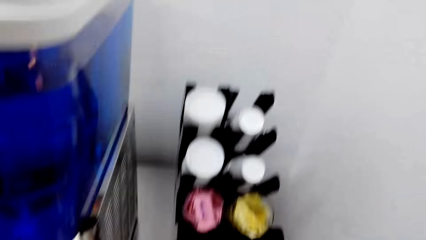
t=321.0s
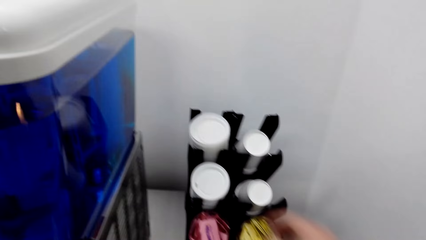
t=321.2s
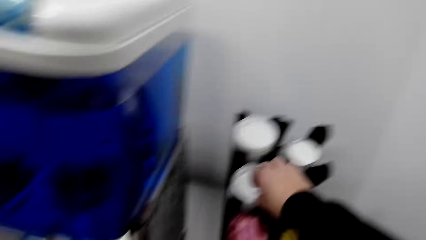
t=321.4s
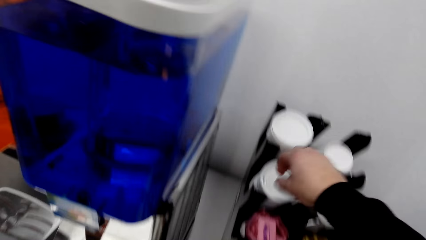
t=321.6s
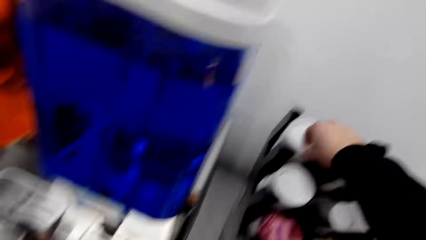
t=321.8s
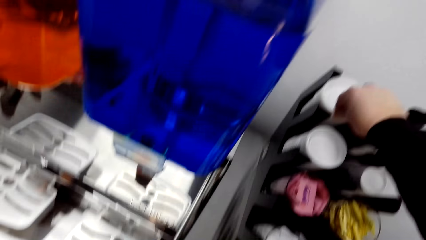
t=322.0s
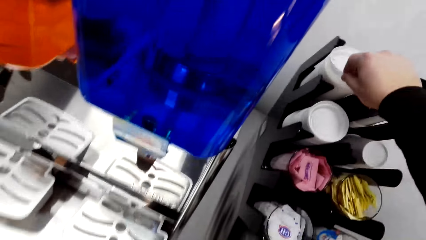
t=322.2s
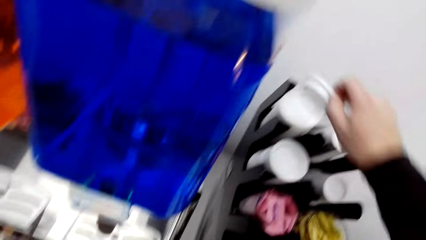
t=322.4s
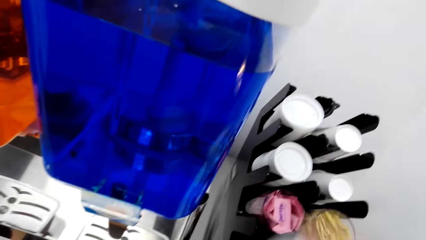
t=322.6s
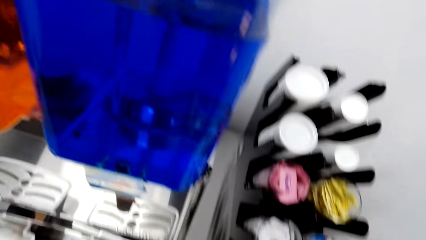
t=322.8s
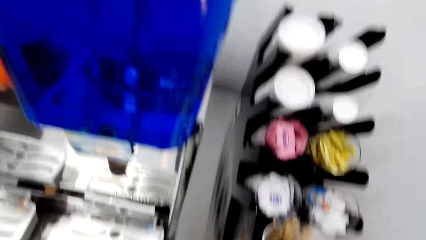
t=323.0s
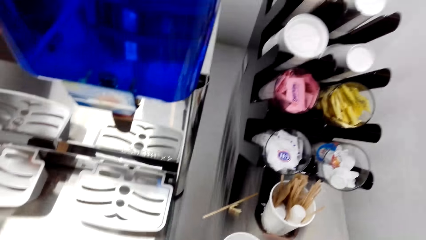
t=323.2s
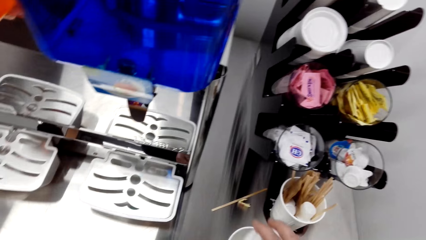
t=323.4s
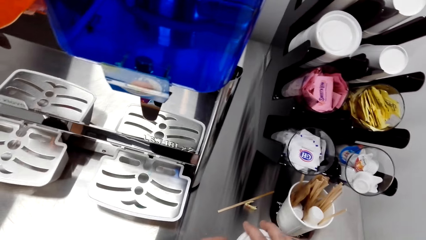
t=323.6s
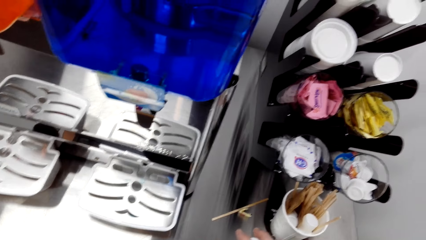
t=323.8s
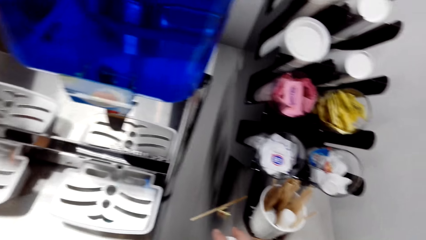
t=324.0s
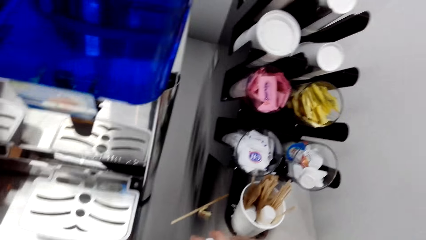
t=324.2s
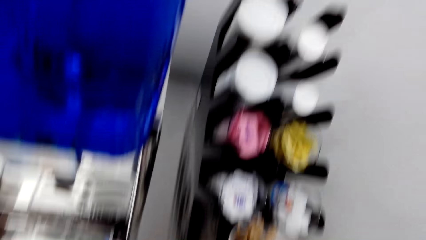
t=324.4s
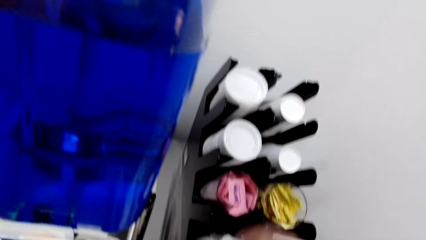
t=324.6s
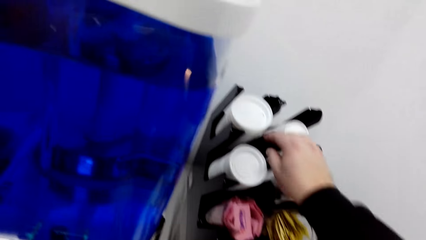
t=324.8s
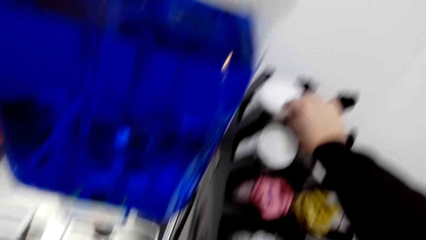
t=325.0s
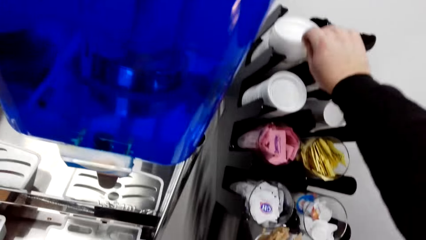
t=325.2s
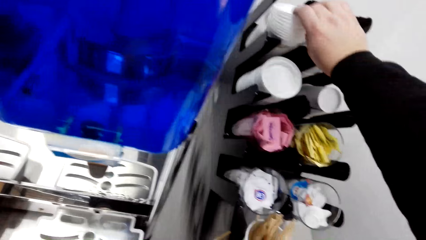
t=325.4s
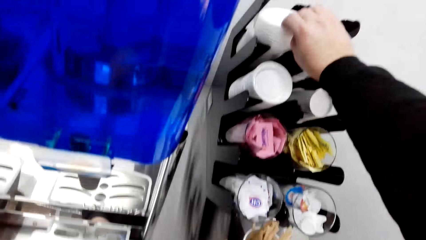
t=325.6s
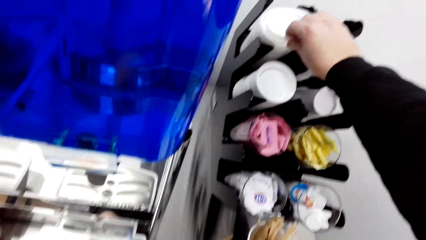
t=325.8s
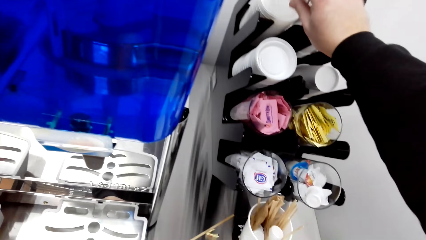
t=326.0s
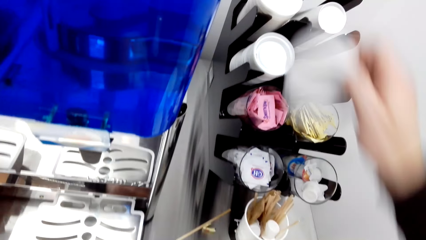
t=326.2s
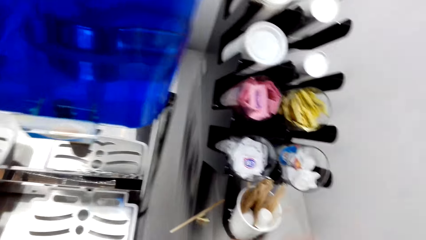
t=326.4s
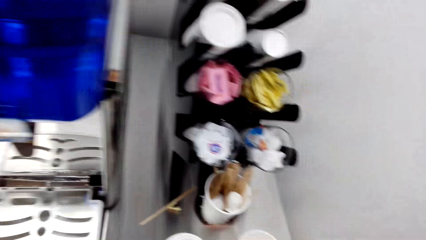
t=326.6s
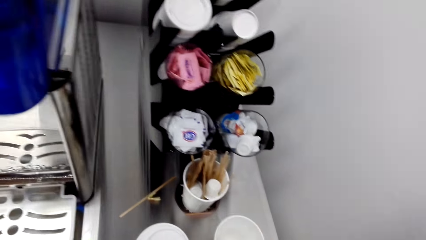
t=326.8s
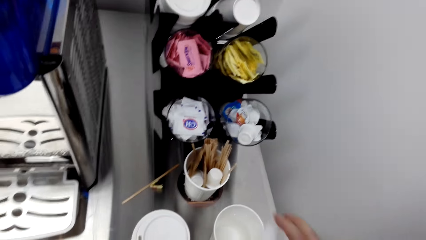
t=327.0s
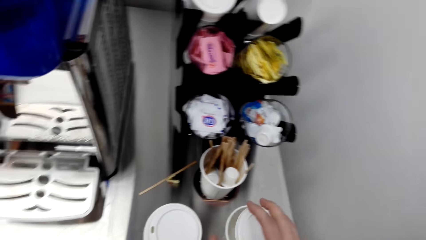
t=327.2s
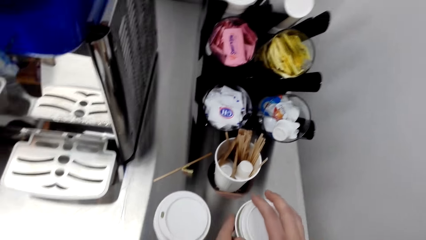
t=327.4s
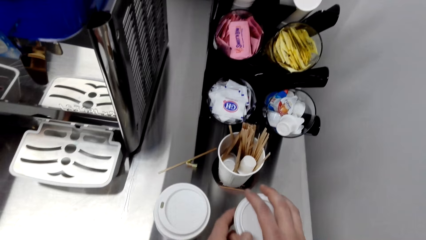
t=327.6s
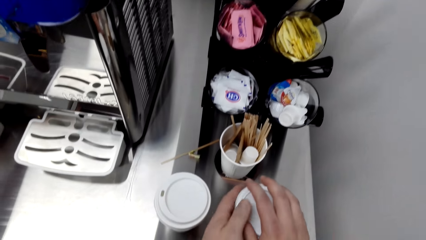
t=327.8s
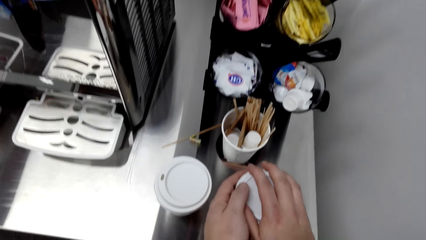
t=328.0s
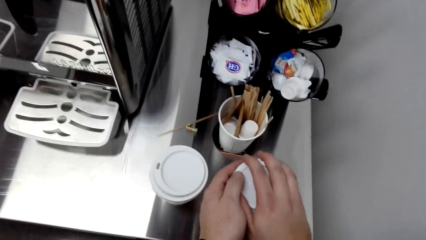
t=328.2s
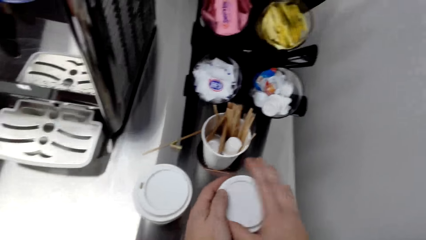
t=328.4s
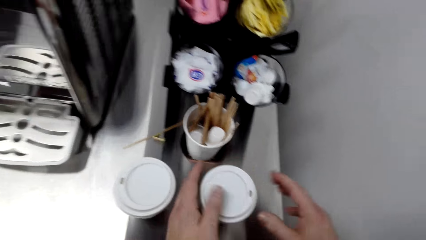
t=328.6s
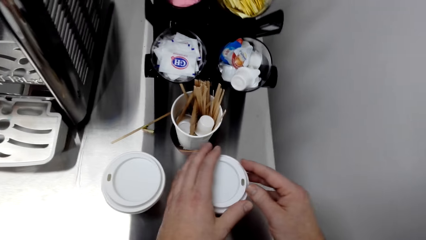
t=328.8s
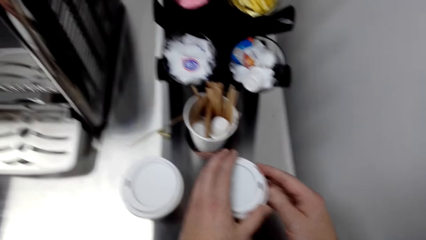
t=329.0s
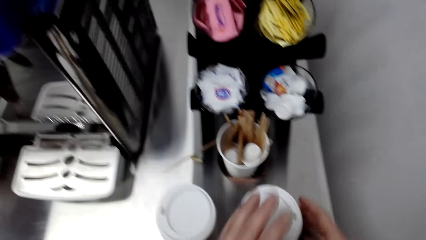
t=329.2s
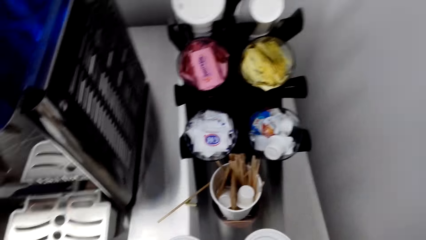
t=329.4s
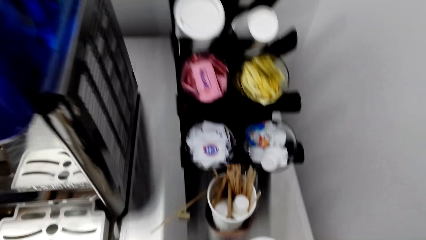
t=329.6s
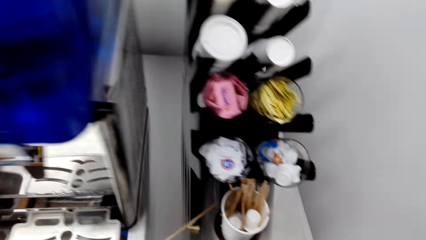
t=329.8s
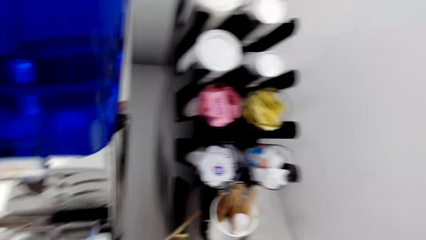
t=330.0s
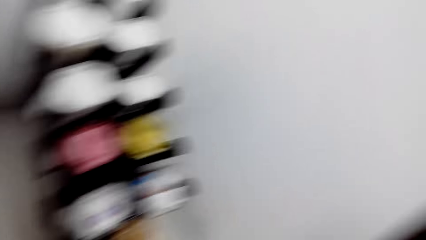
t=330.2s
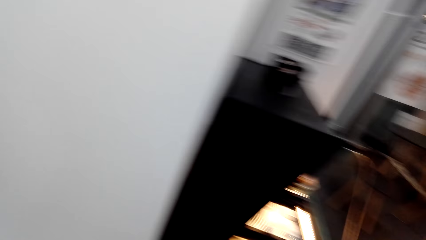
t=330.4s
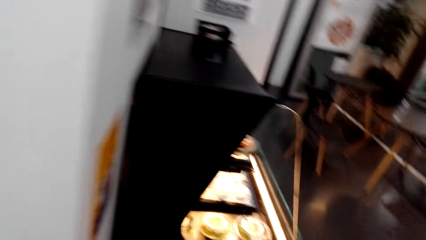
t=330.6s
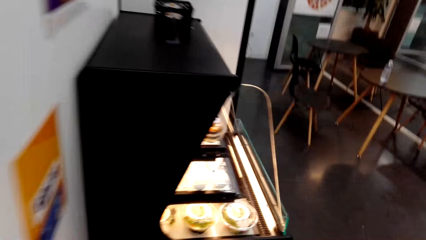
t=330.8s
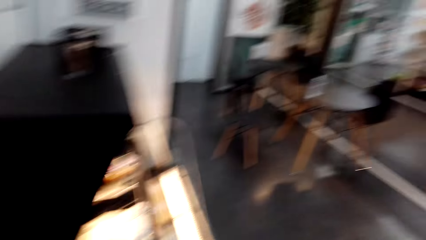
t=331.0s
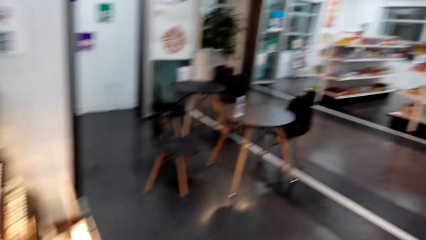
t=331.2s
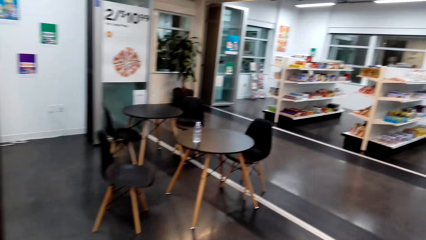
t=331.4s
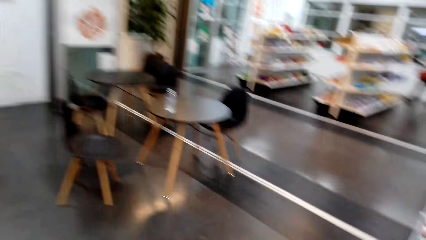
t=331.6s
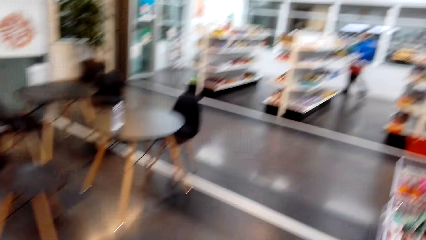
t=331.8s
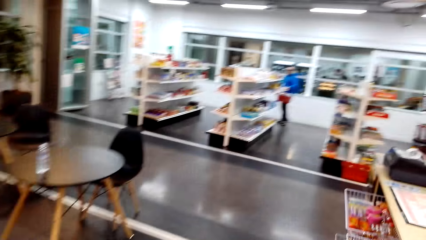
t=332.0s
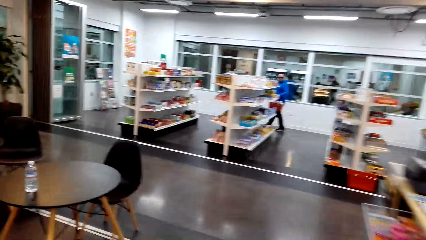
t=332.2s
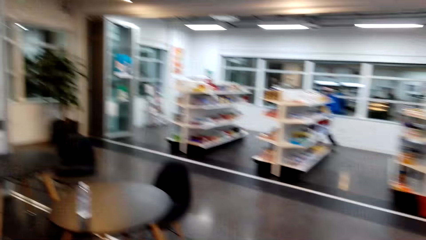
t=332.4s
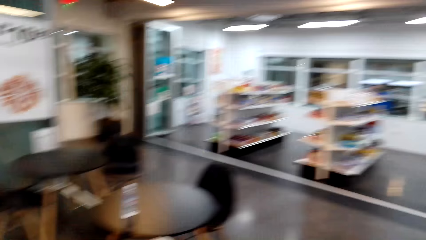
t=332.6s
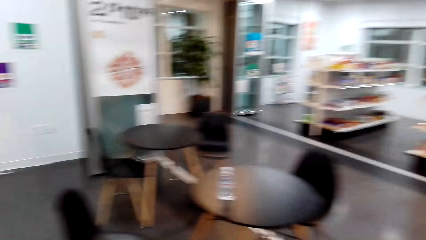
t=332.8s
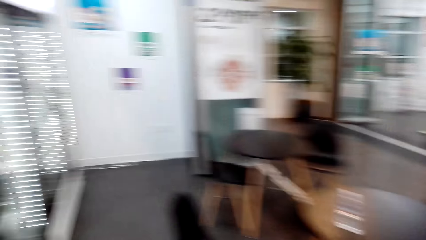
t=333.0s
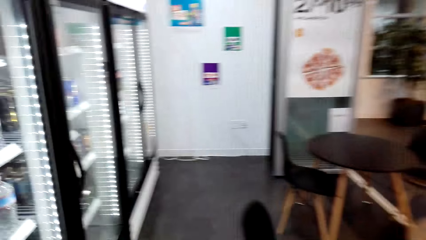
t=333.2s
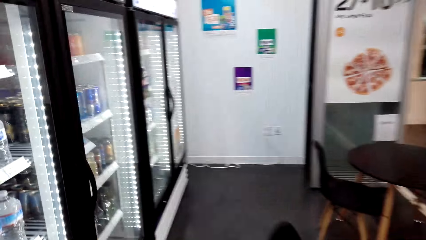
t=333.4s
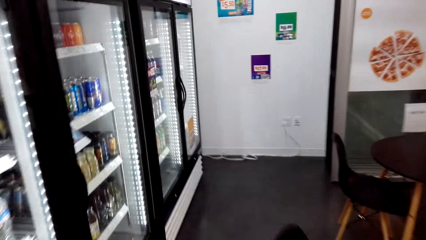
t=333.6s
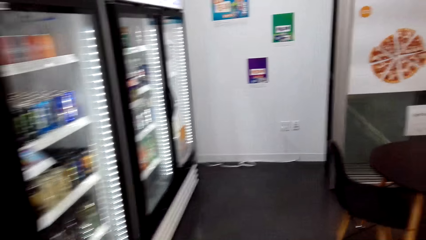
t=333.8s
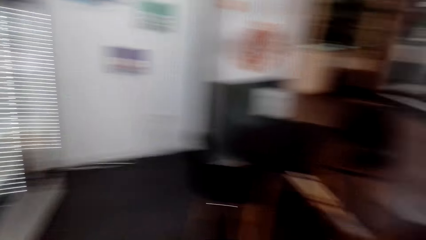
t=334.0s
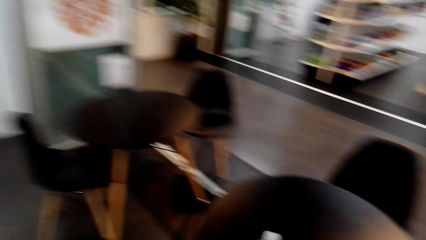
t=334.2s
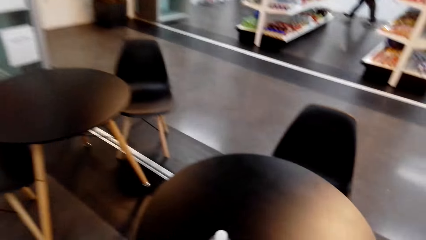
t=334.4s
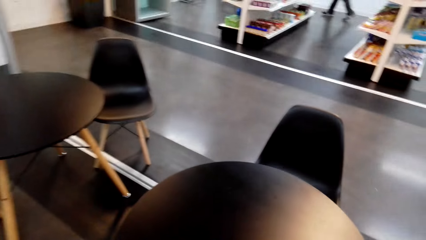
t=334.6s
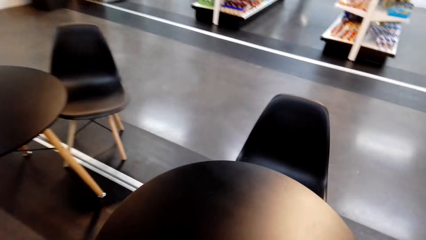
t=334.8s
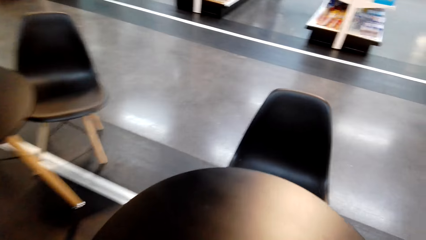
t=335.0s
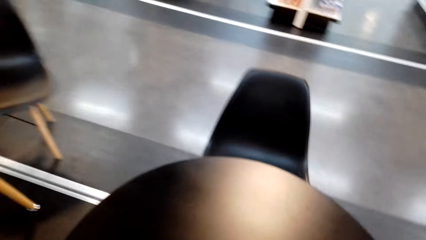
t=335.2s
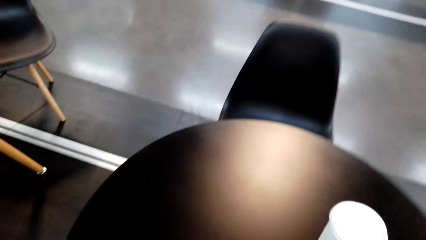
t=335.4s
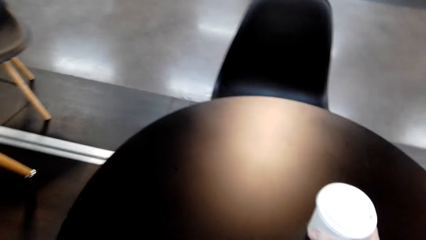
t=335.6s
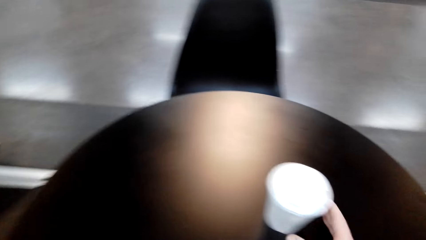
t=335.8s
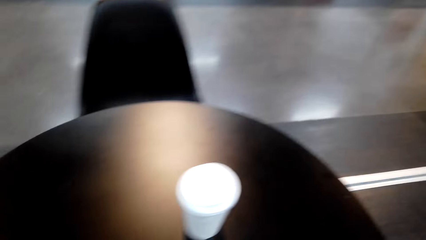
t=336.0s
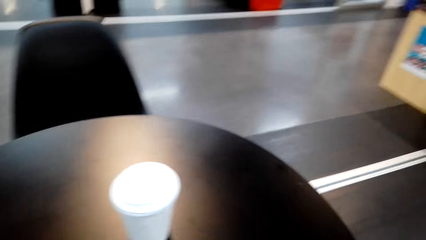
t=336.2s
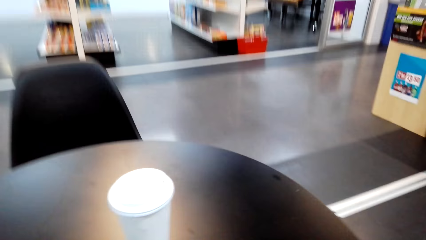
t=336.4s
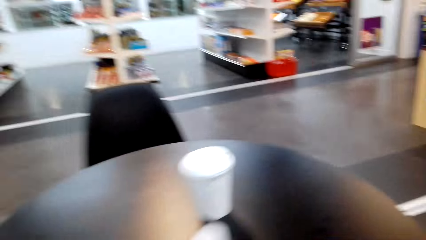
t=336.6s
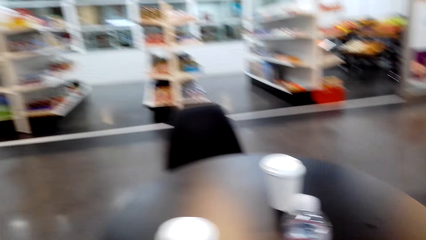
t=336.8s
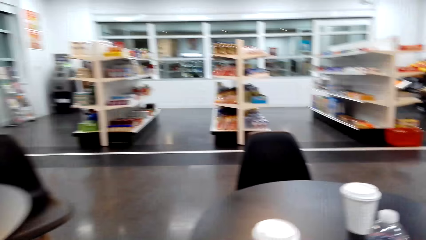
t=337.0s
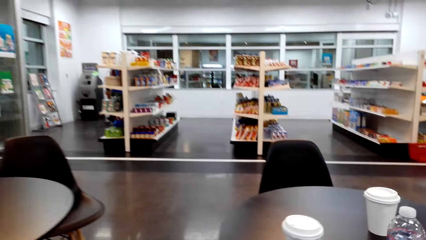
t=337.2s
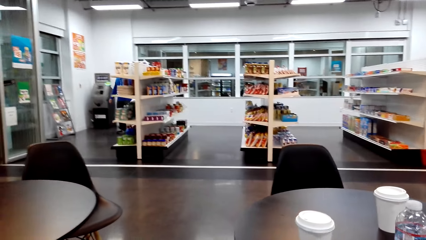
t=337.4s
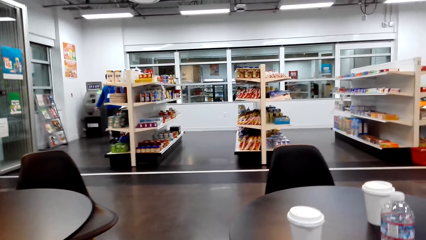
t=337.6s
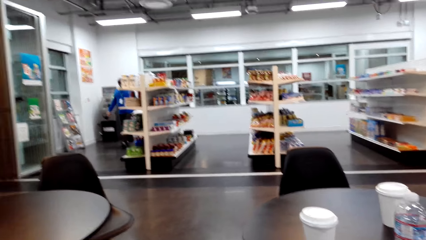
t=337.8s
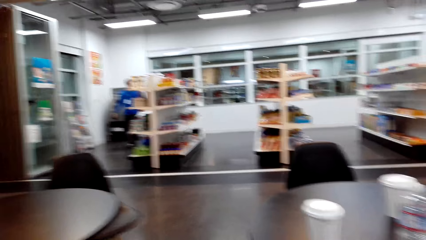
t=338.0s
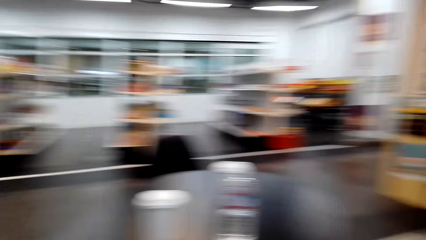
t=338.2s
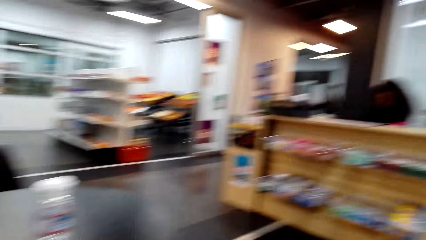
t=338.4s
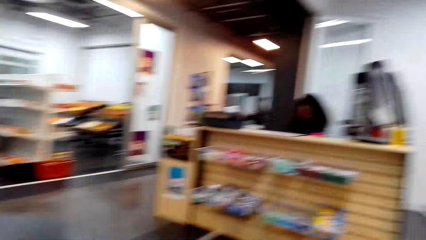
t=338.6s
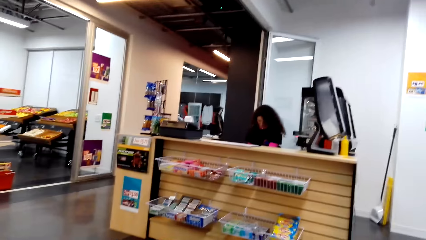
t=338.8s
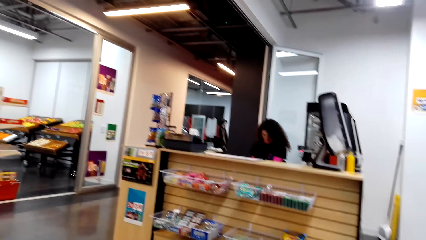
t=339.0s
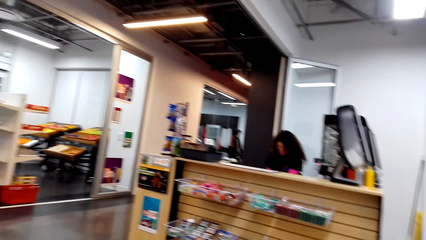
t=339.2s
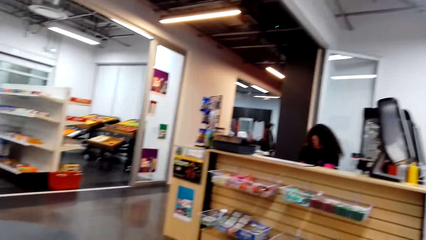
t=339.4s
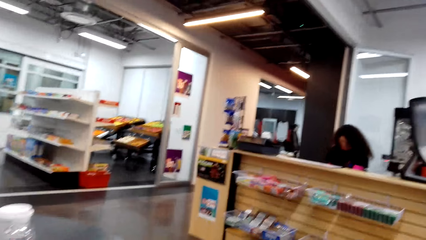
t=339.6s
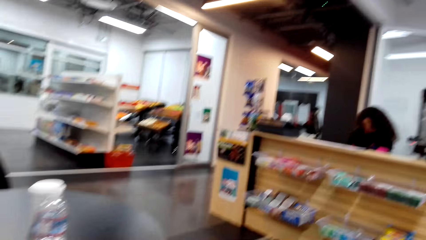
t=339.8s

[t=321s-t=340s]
The camera wearer takes a cup lid from the cup holder. They cover the cup with the lid. They take another cup lid from the cup holder. They cover the cup with the lid. They walk around. They put the cups on the table. They sit down. They look around.
